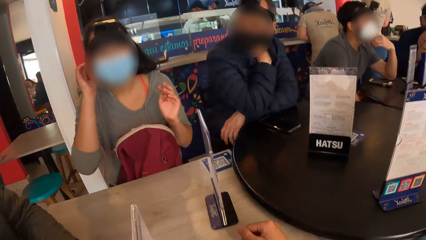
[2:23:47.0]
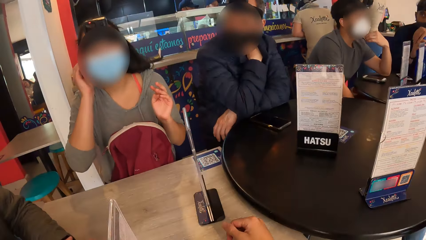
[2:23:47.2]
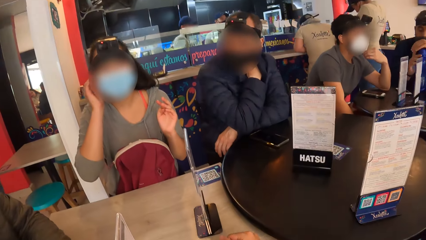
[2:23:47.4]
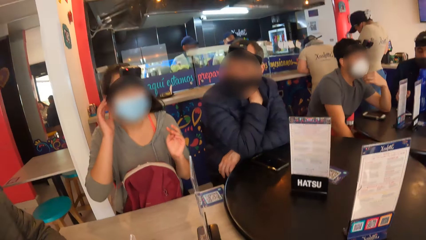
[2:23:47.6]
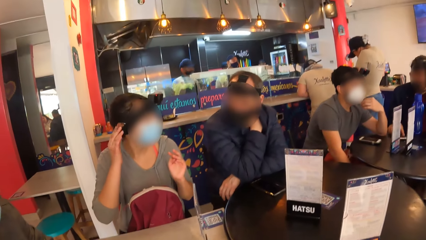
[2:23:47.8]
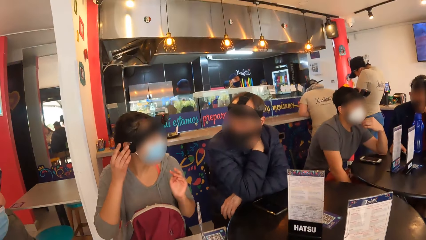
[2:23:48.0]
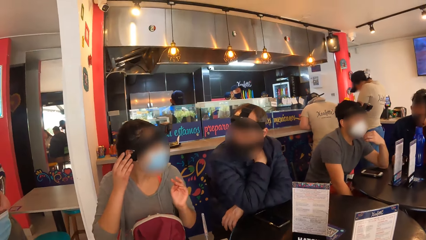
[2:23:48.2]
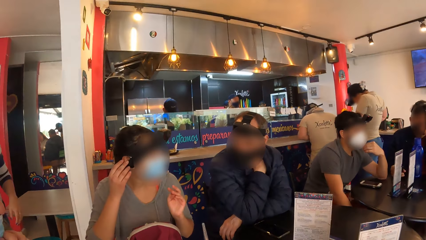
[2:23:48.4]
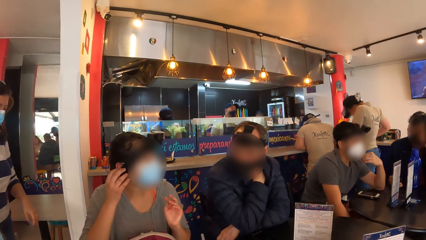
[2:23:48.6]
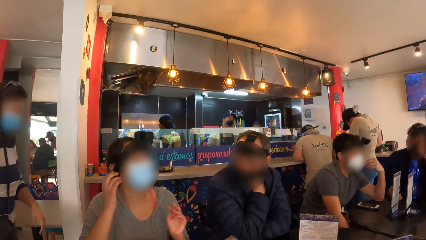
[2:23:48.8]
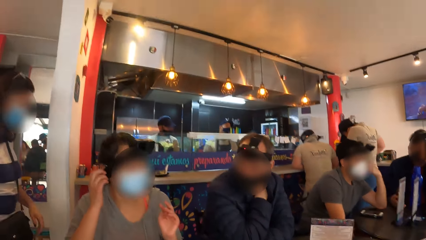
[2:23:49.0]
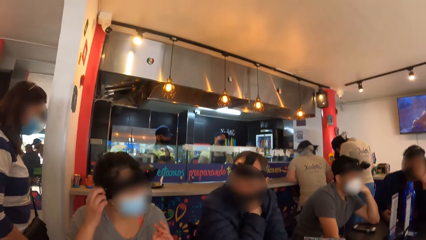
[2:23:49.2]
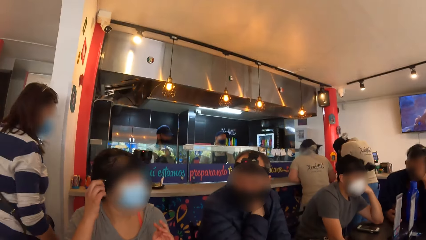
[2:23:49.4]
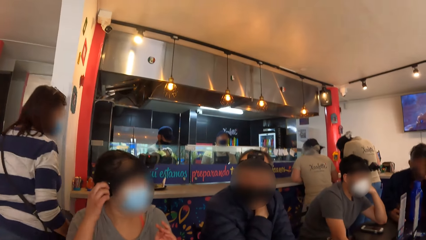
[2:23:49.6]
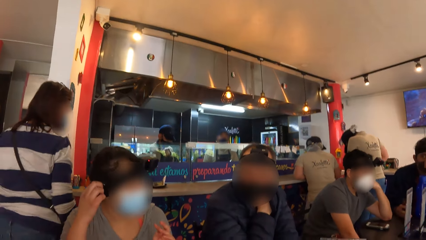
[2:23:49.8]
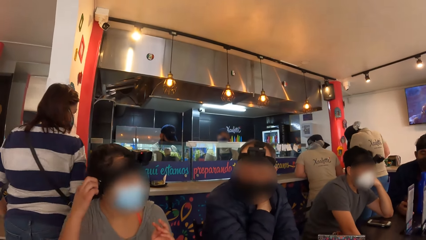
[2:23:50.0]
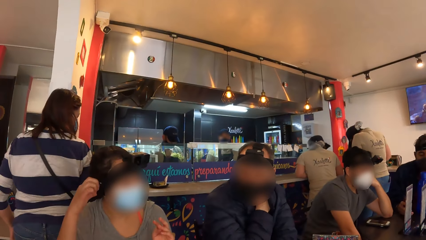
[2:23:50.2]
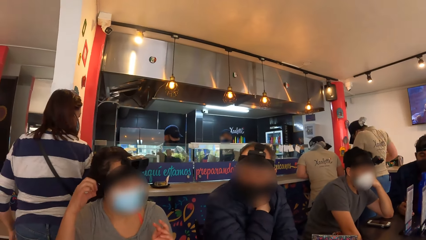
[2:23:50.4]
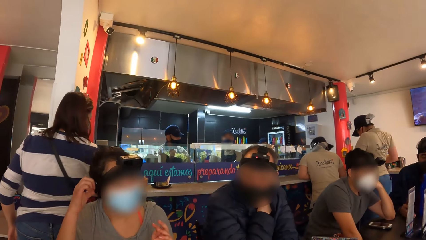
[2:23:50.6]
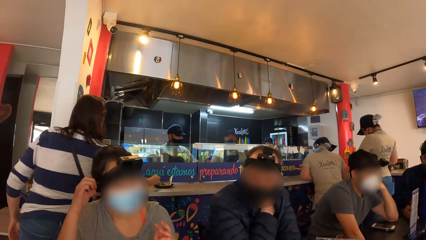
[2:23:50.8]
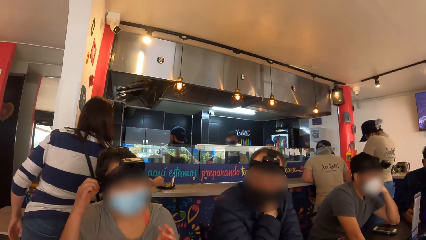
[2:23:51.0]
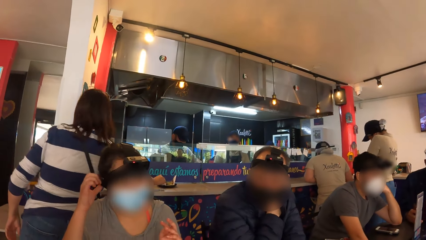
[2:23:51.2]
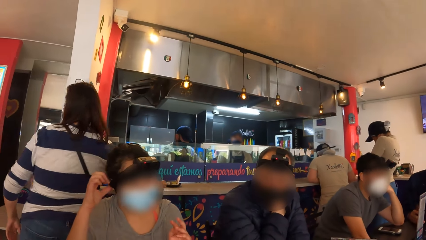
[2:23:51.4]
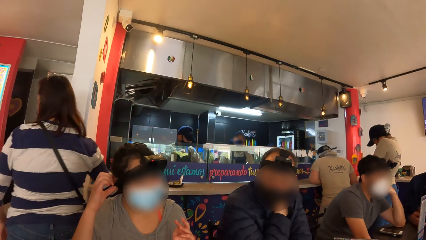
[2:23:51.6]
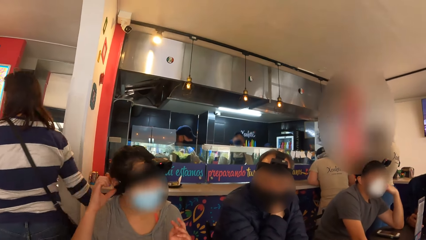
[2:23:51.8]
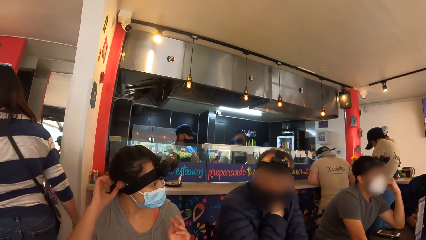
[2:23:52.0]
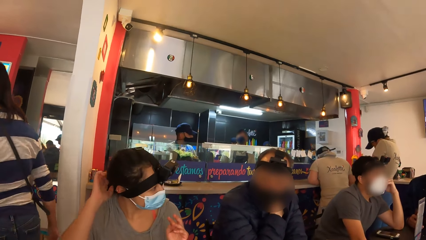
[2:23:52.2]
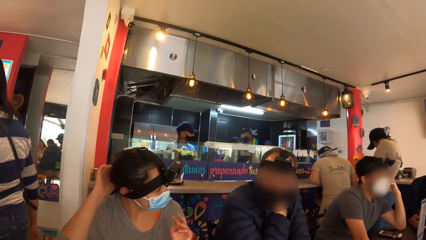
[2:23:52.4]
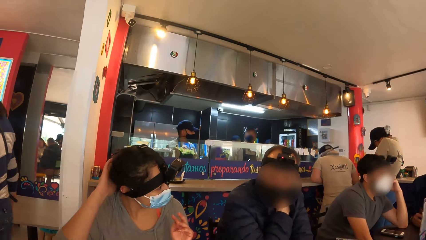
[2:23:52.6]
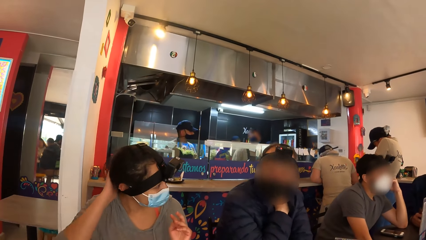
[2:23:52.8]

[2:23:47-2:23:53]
A man converses with the woman.

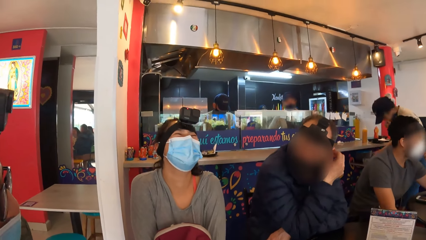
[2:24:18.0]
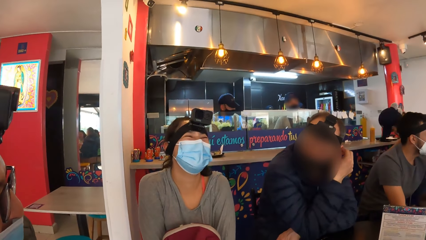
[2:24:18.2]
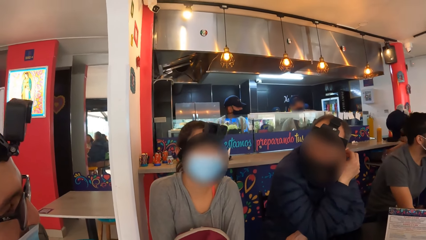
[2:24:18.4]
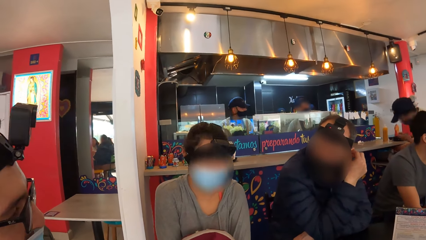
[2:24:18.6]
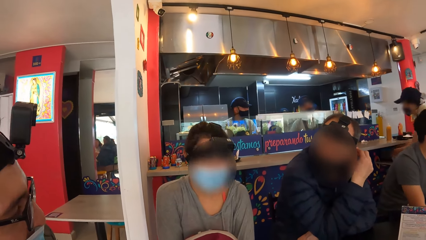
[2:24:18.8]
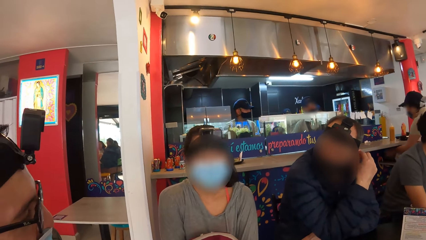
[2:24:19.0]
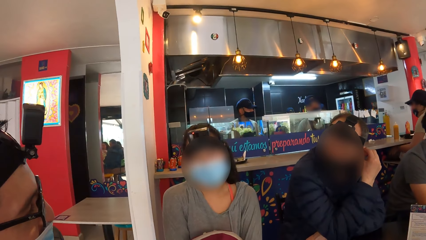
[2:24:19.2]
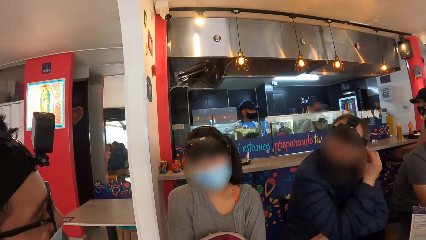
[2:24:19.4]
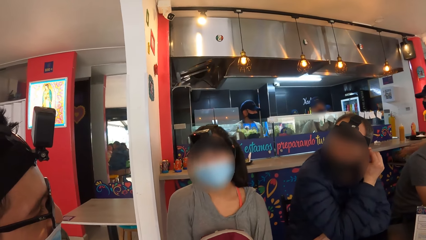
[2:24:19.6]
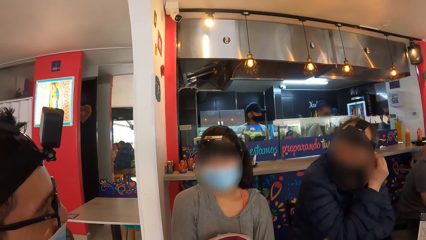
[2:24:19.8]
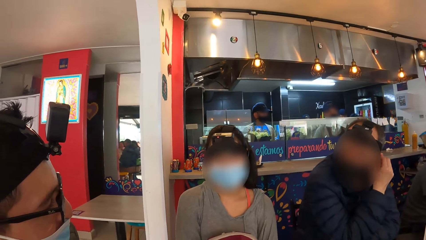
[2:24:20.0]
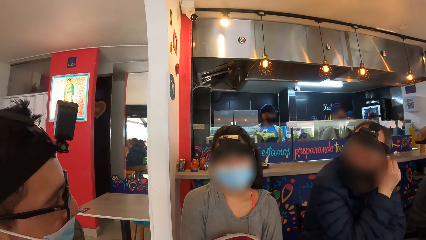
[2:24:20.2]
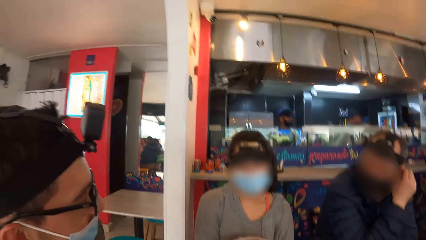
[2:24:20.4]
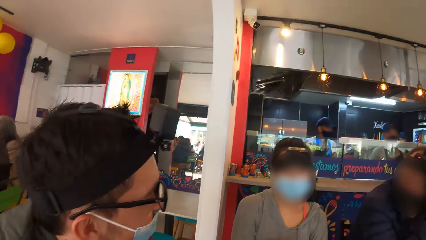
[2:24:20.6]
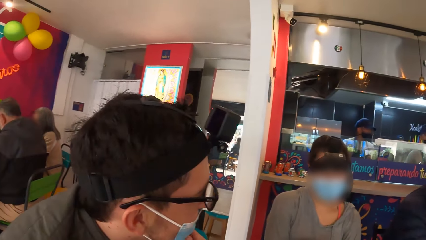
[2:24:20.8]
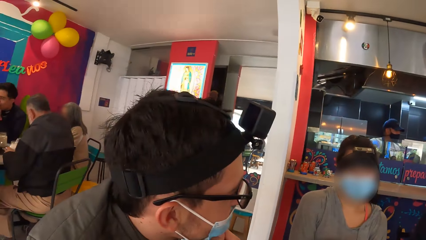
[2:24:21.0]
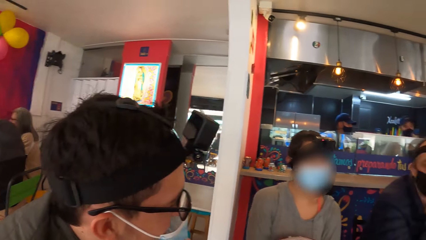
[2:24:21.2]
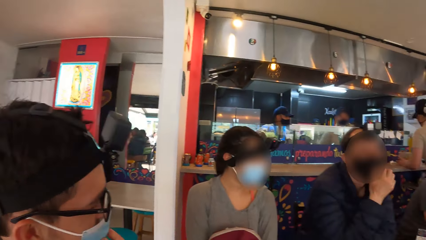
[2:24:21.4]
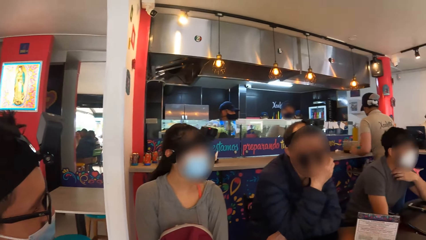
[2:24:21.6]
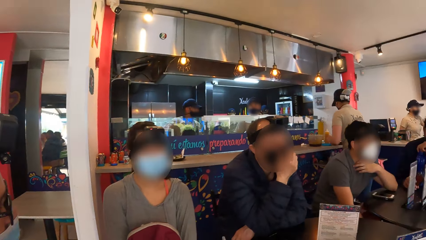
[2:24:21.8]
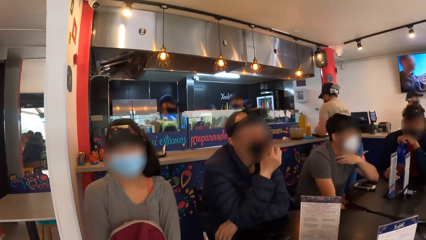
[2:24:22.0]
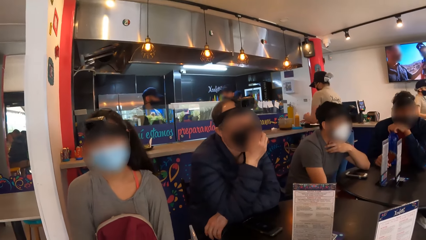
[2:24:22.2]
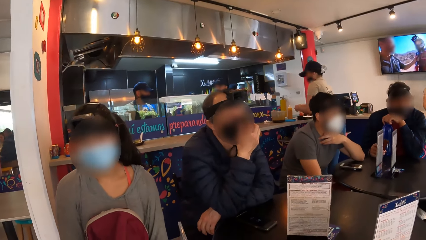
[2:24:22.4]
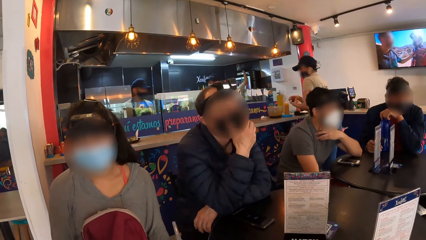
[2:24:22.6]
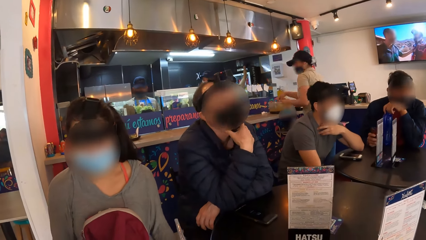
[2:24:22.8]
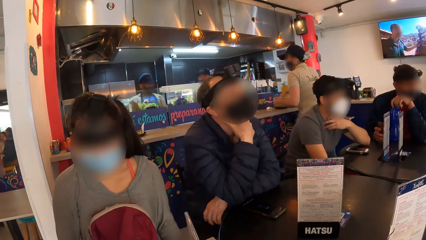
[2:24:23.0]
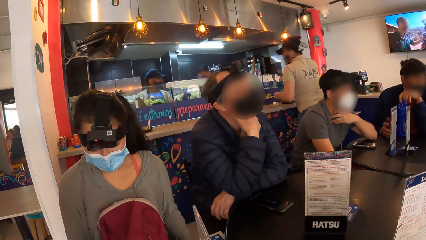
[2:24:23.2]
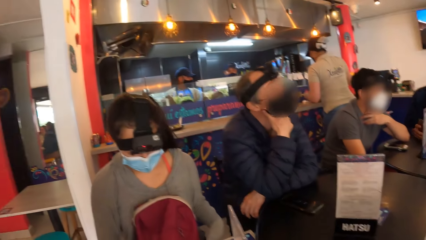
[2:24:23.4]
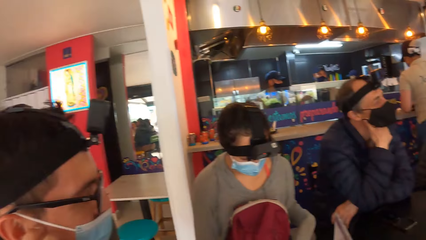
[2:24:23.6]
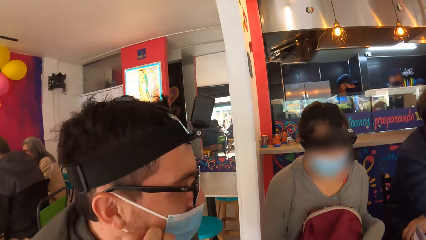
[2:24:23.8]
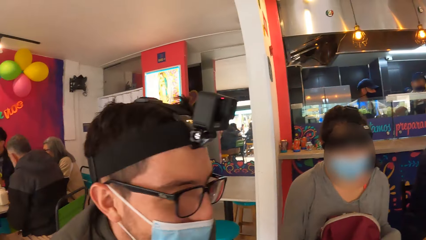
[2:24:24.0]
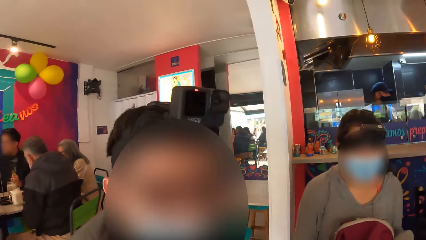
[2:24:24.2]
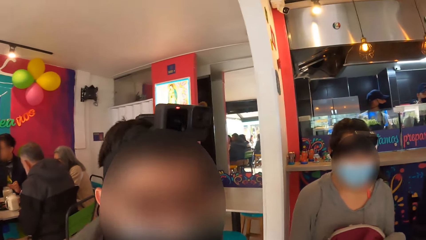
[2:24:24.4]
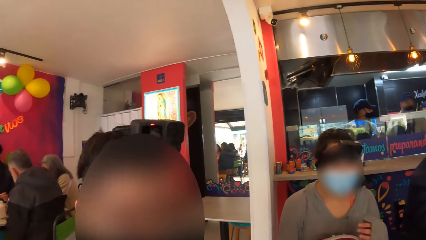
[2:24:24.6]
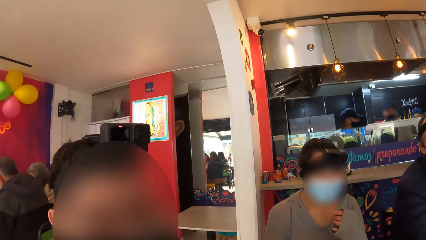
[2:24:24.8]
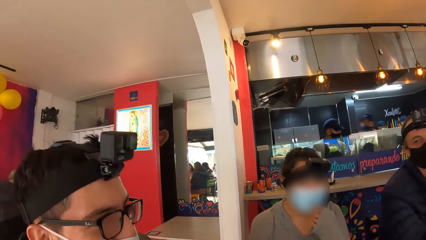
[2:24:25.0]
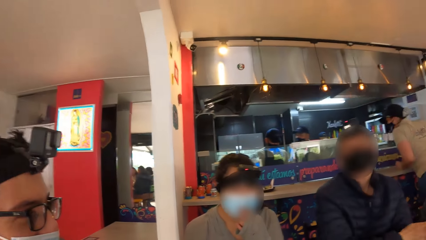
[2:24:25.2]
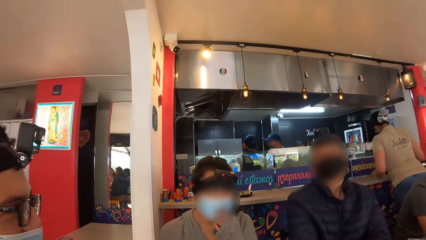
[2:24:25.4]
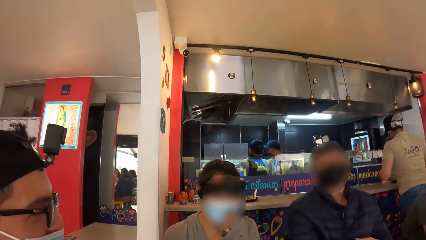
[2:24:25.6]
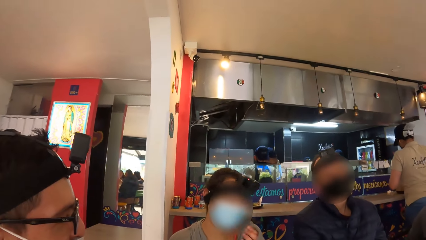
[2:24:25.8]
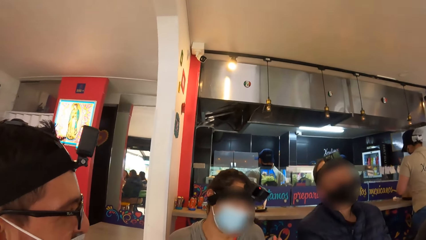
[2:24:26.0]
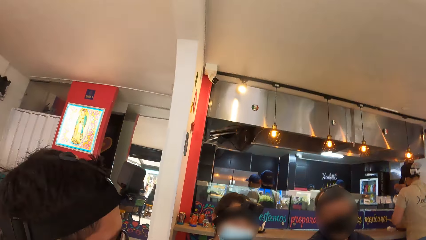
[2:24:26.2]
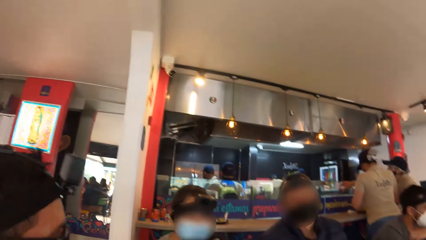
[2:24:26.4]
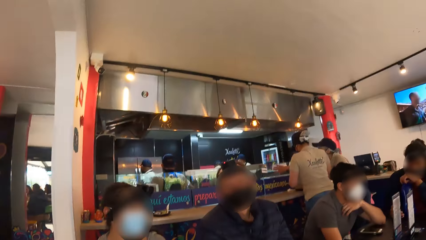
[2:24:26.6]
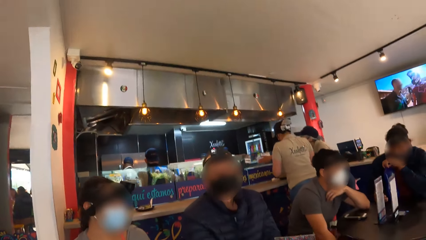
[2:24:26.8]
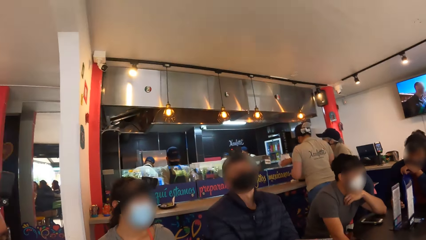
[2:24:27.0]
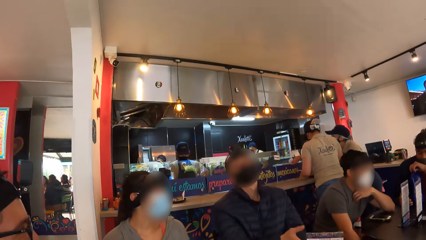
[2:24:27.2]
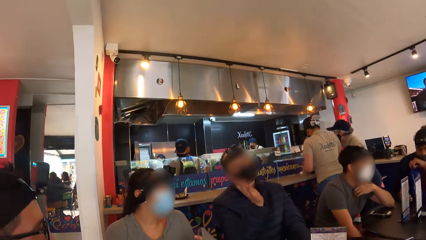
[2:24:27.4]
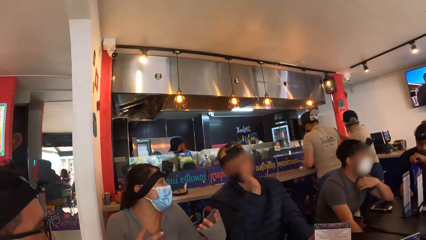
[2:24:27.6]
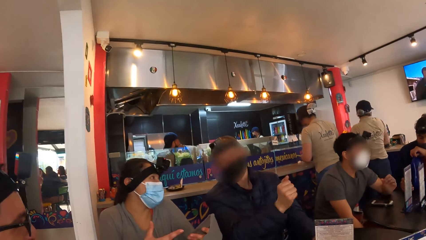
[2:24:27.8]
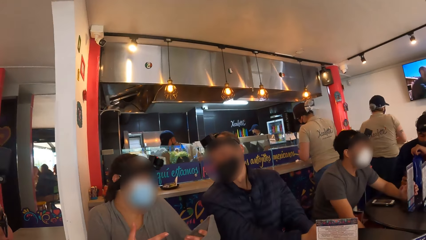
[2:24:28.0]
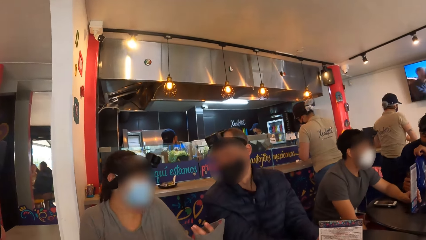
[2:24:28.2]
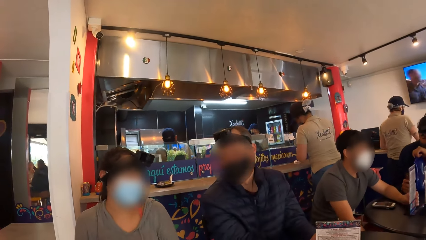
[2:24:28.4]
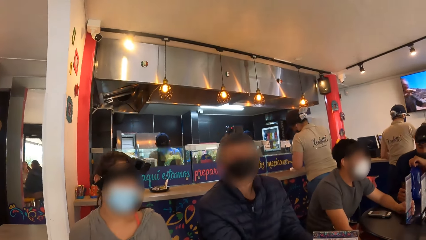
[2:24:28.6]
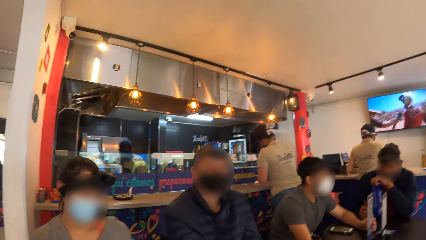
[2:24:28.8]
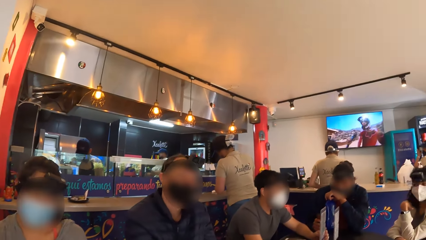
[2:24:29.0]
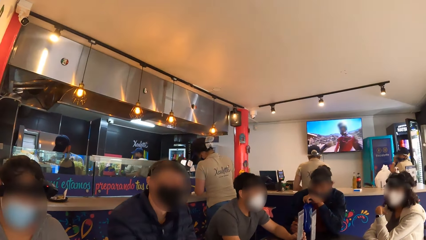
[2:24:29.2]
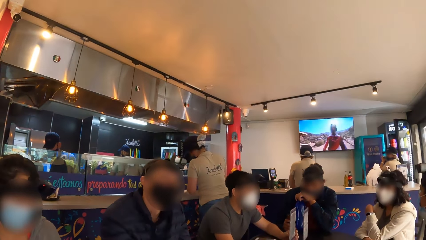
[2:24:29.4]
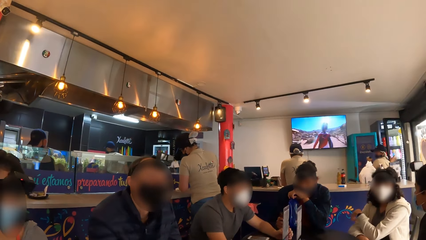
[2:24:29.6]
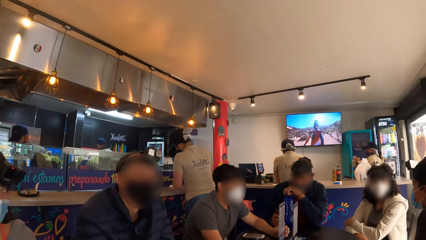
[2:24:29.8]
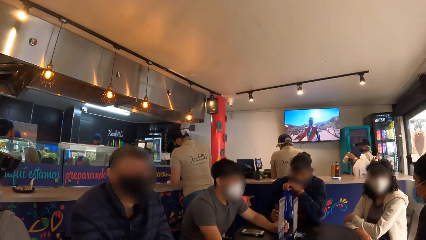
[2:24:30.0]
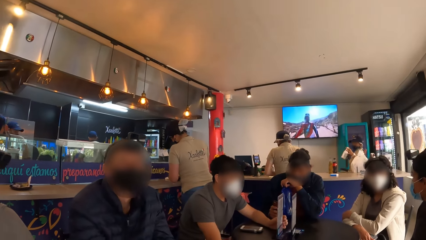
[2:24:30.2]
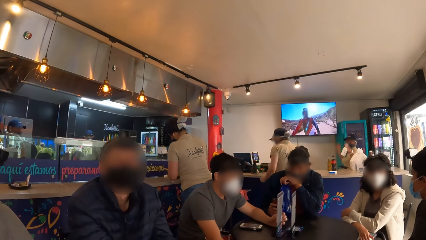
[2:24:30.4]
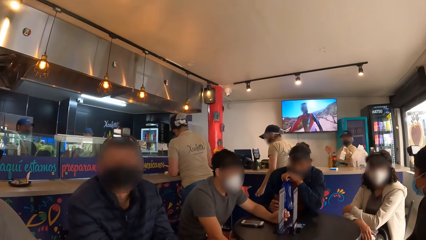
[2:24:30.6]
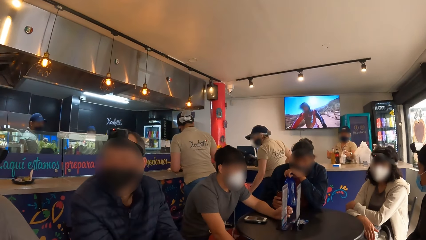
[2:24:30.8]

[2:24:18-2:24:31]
The camera wearer turns around the room. A man adjusts a face mask on his face with his right hand and touches his neck with his right hand. The camera wearer interacts with another man. A woman adjusts a face mask on her face with her left hand. The first man gesticulates with his right hand. The woman gesticulates with both hands. A third man holds a menu on a table with his left hand. The camera wearer turns around the room. Another woman interacts with a third woman.
